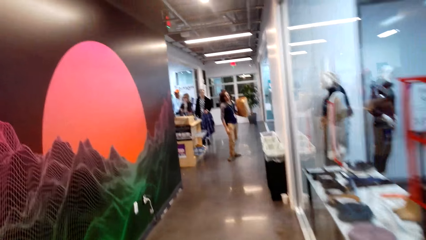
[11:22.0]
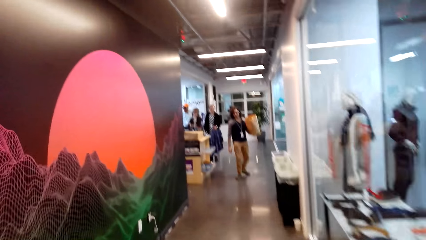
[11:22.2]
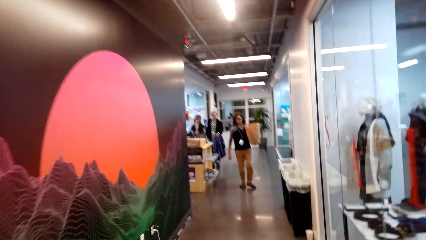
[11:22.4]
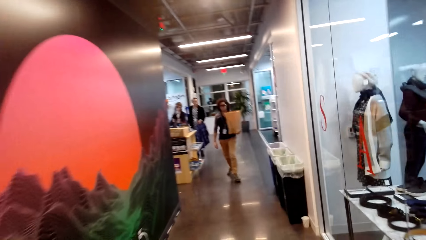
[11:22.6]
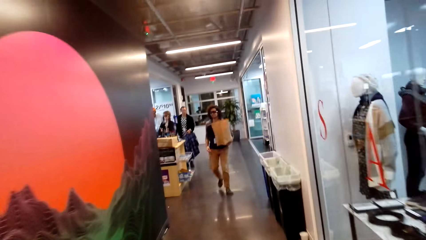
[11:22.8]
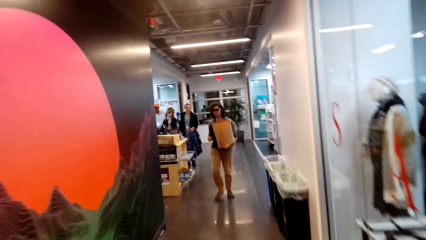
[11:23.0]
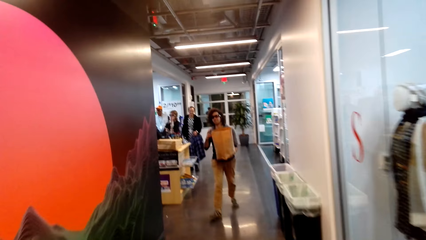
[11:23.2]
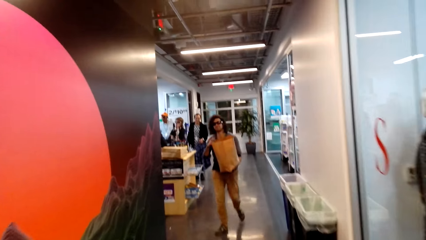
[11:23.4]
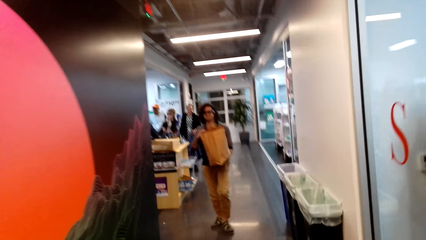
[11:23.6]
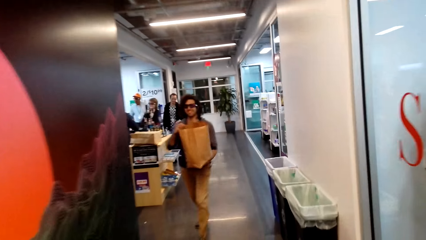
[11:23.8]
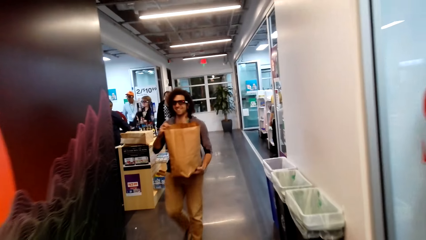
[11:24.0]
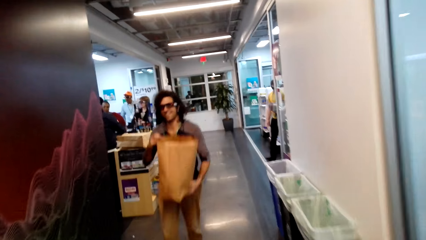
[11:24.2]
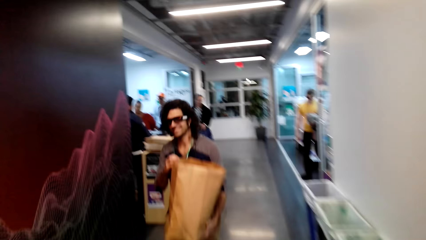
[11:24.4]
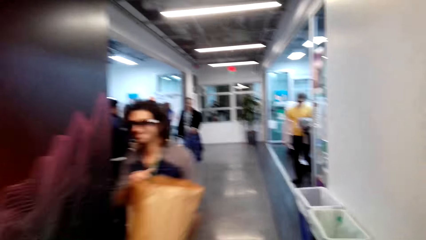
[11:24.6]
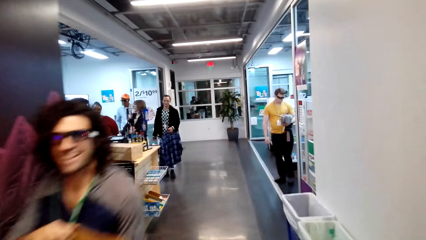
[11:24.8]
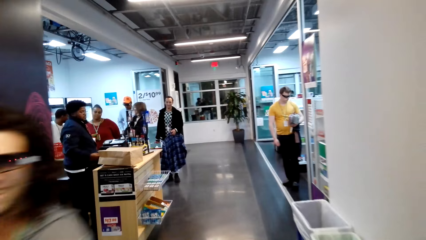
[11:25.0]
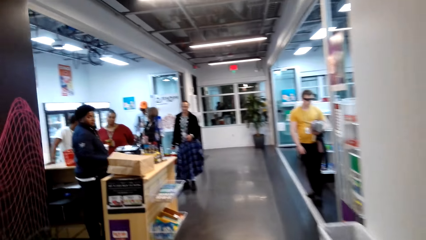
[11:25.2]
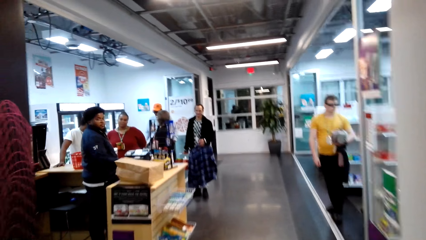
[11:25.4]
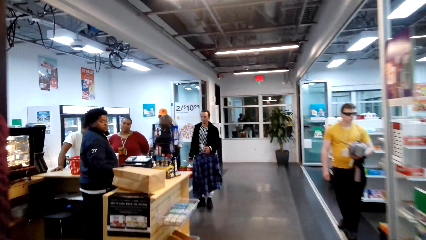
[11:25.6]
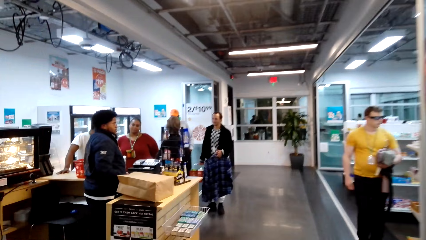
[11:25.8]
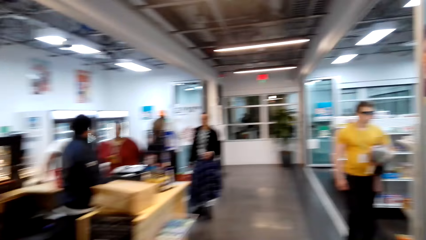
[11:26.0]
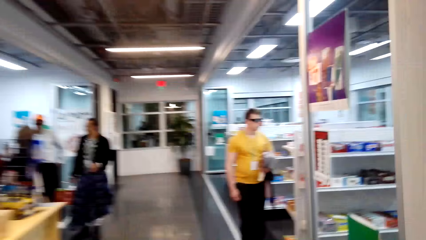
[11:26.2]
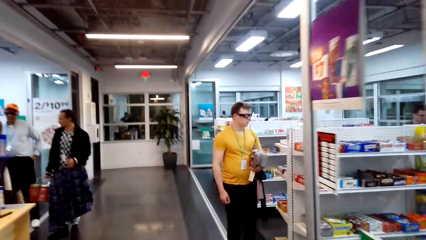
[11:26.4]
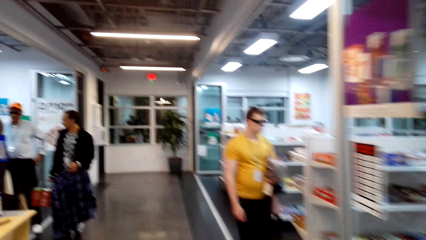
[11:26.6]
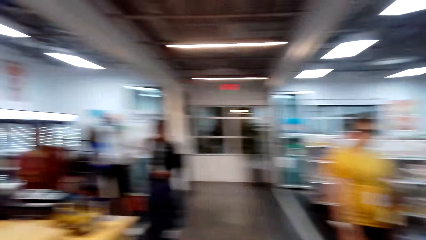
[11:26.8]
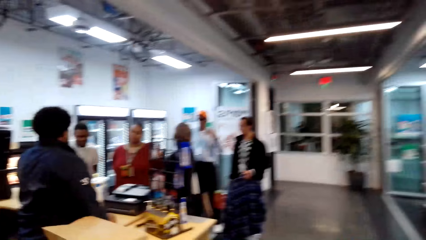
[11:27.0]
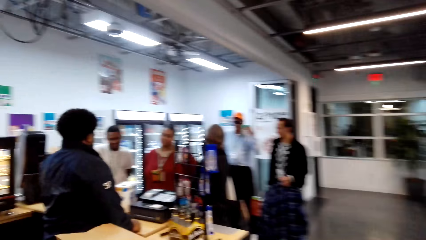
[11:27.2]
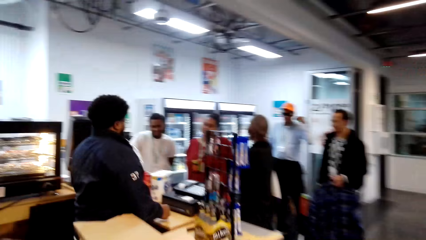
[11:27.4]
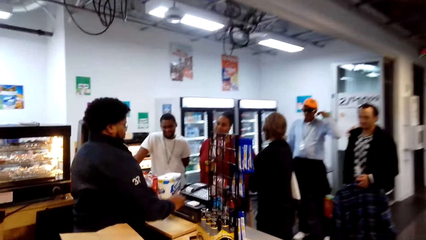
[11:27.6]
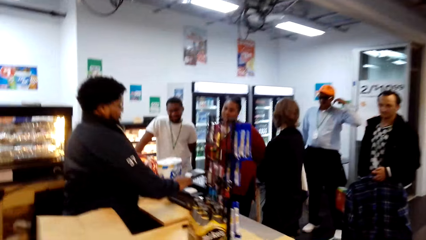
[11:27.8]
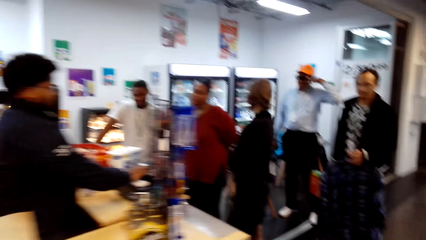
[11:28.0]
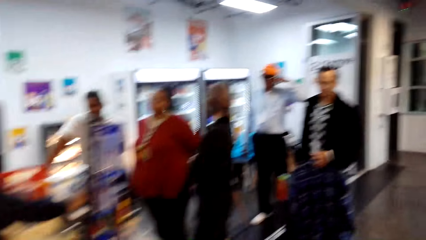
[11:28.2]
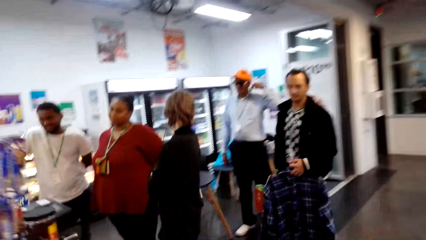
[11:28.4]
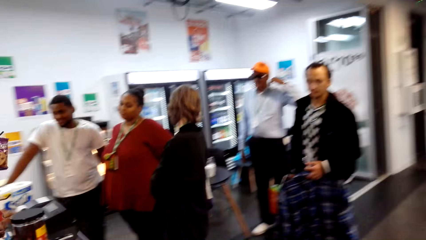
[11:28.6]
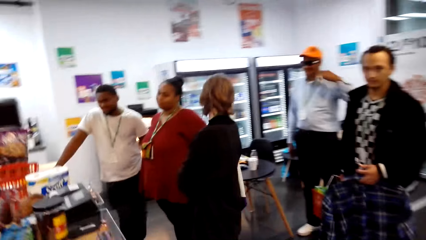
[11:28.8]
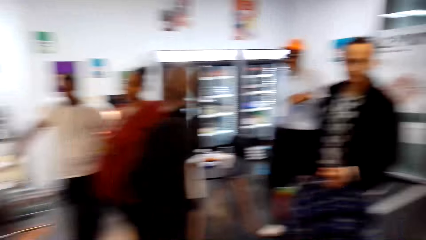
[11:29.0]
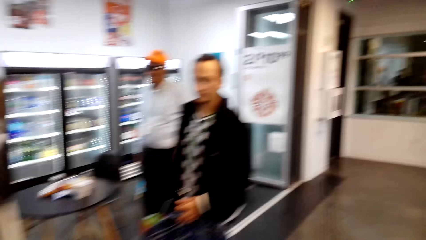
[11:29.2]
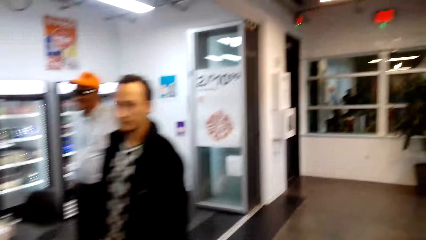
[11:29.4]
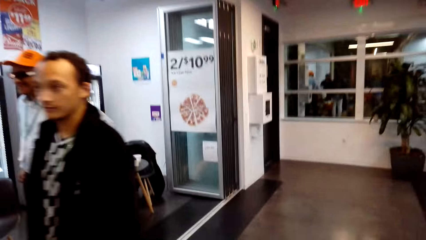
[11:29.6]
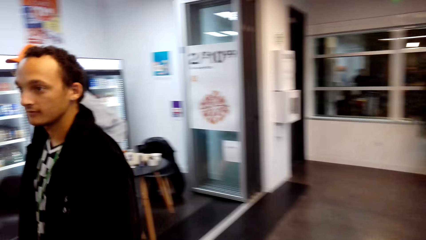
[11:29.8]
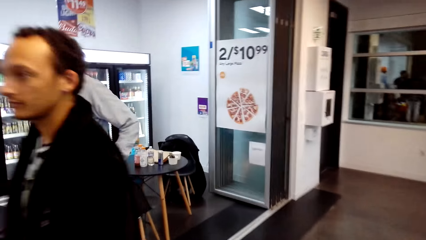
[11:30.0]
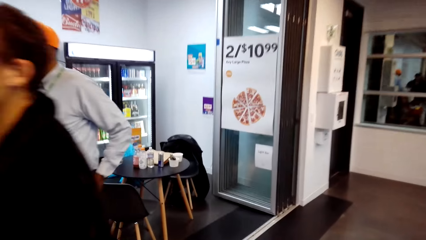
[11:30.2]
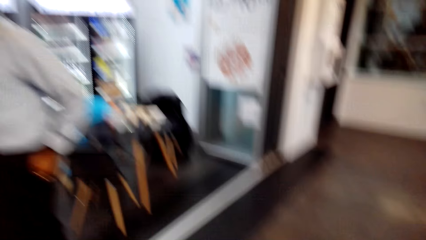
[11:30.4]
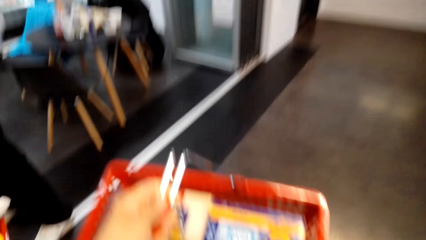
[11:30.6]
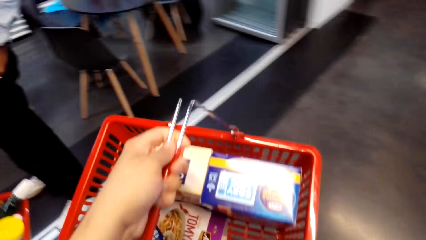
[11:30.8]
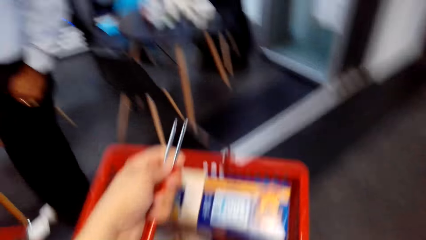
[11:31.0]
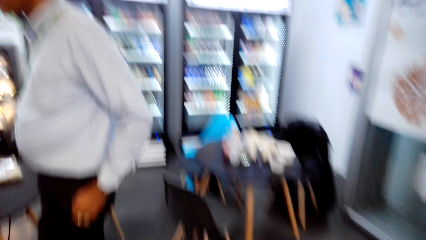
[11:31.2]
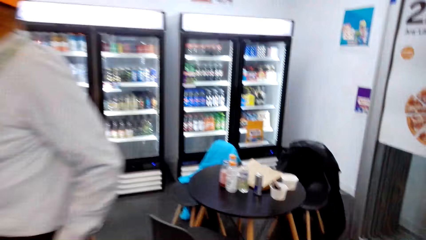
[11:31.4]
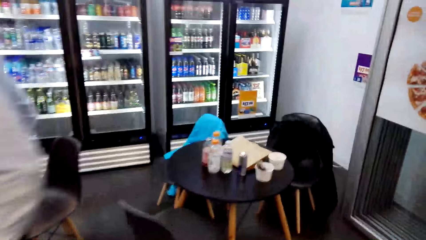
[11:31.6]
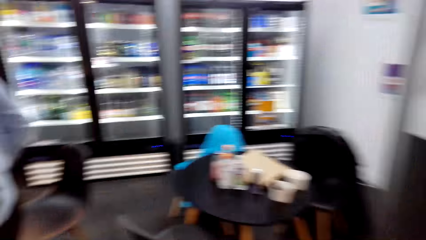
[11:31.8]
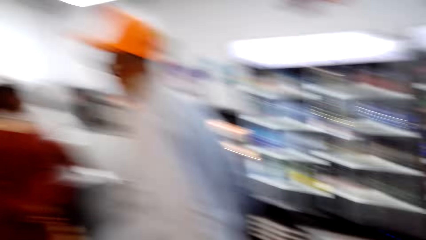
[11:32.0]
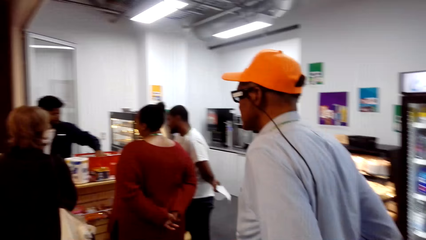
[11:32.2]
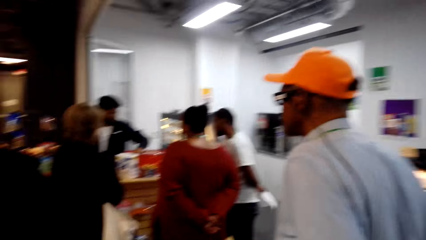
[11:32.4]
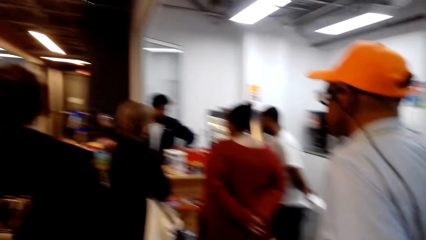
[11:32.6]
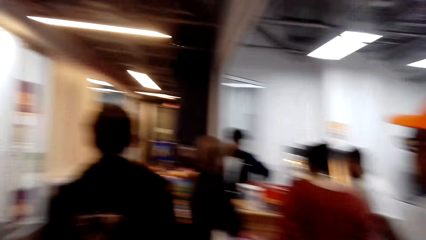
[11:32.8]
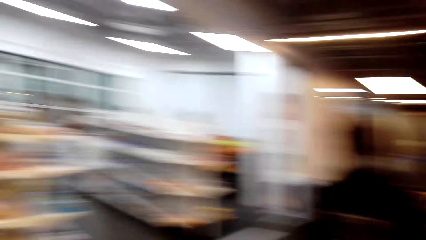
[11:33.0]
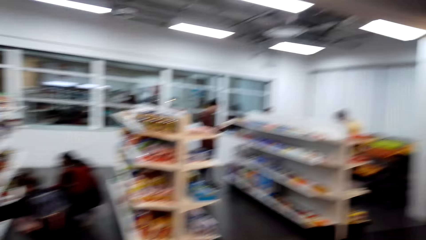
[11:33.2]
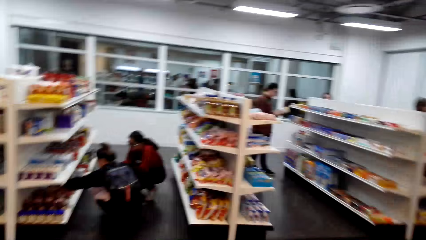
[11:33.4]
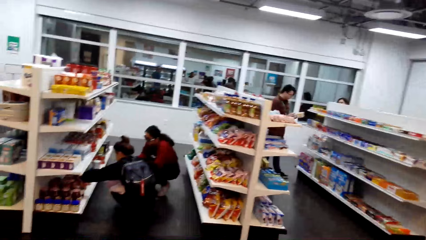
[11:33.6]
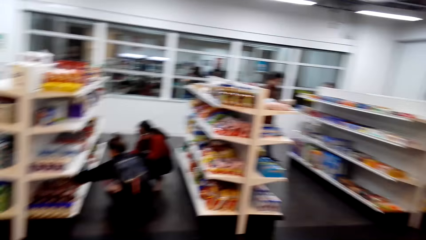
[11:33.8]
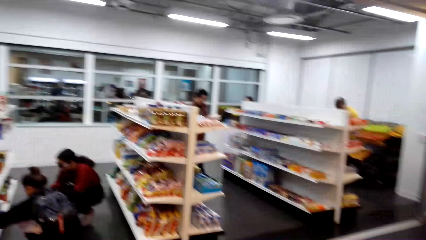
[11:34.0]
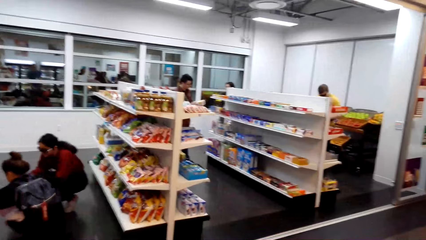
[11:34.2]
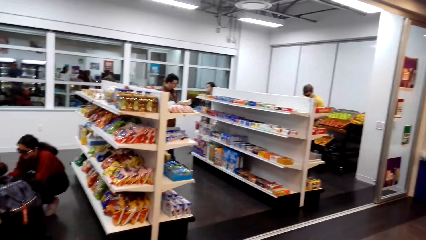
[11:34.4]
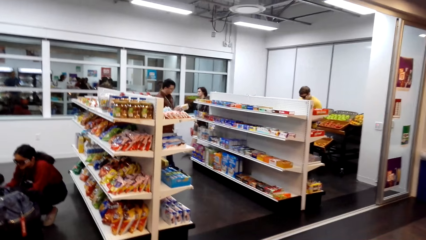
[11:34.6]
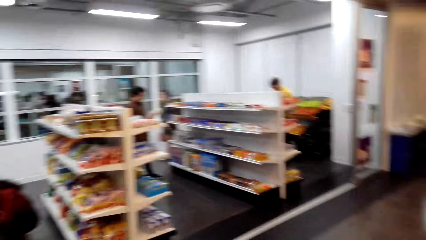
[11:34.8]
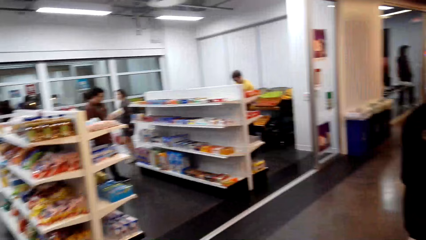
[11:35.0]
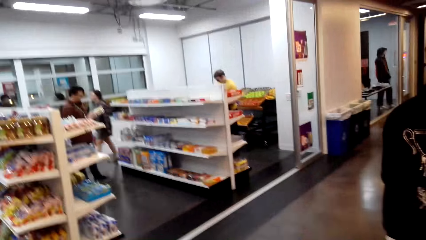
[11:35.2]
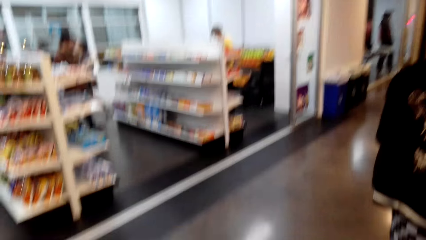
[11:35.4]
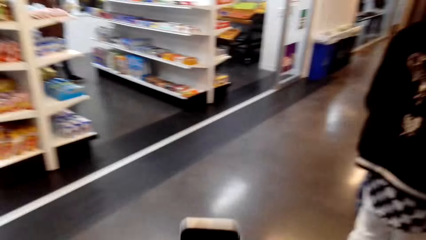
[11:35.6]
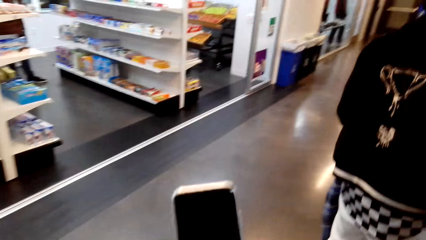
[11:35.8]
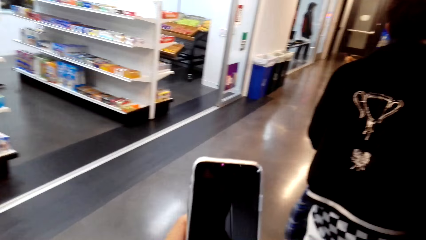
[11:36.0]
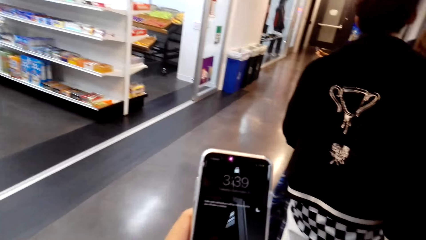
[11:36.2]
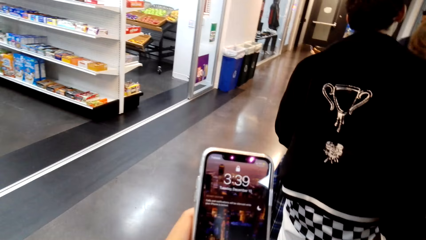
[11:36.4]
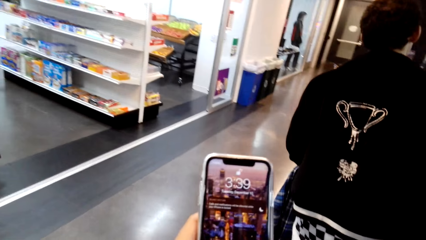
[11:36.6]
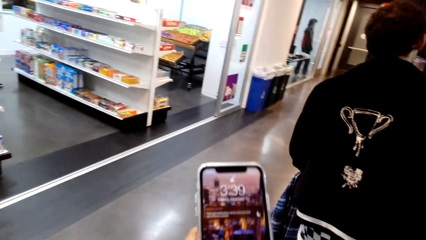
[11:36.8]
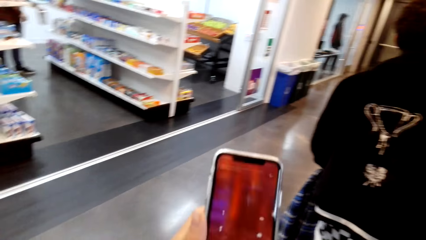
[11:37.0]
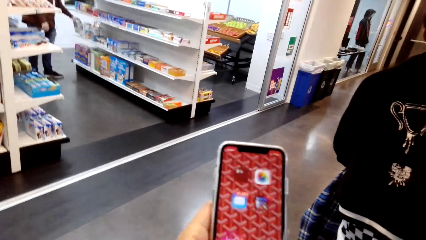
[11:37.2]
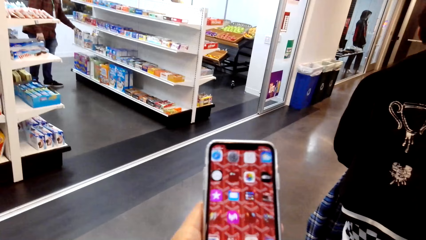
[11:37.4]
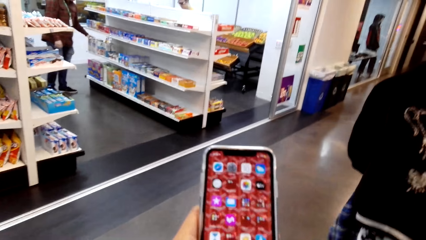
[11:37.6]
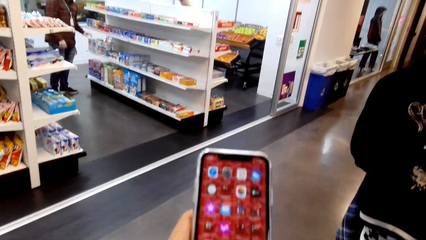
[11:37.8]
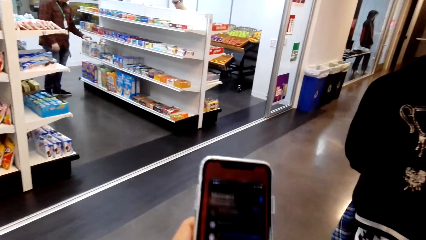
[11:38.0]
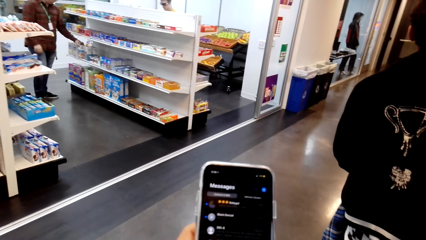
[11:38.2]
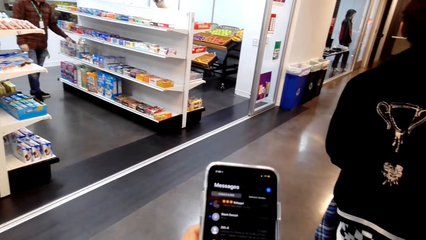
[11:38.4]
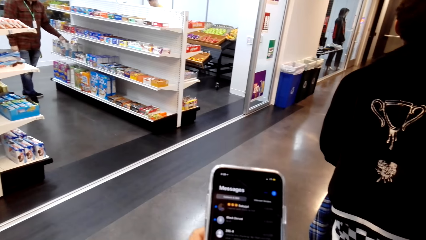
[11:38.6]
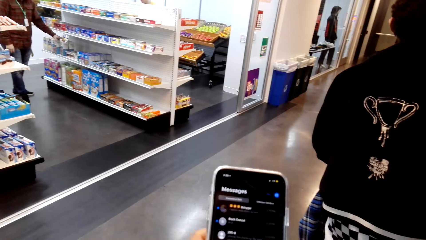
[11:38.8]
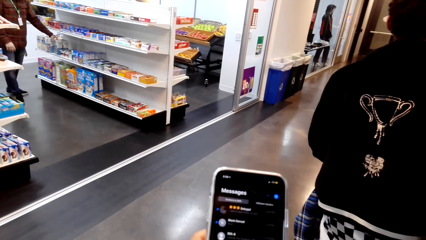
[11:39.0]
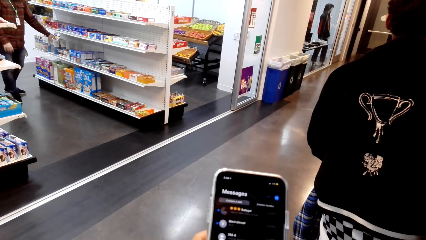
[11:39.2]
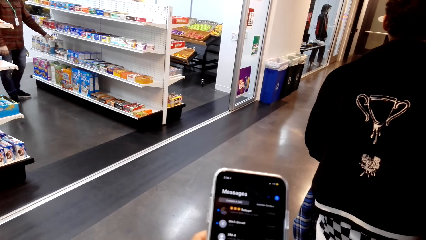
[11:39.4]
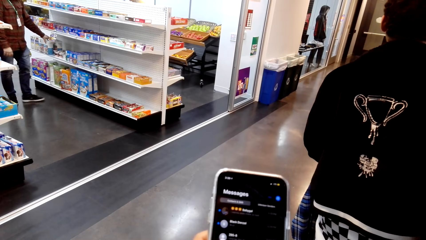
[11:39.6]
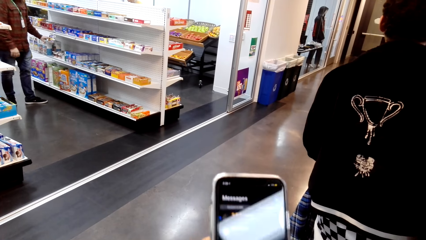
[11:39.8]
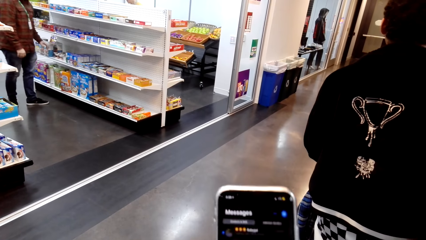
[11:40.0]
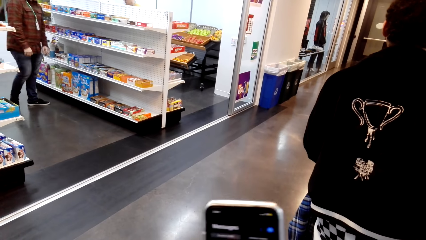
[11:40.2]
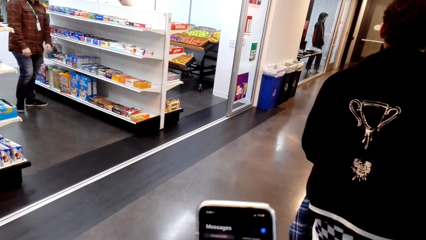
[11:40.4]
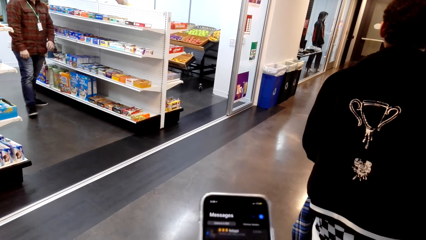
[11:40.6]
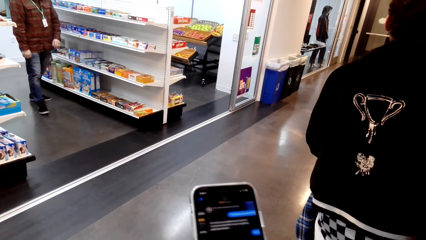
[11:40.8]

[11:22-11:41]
The camera wearer walks around. A man stands at the counter. The camera wearer walks in the store. The man operates a cash register machine. The man stands at the counter. A woman looks around. The camera wearer looks around the store. The woman walks around. The camera wearer picks up his phone. He operates the mobile phone. He unlocks his phone. He goes through his messages. He looks at the mobile phone.
